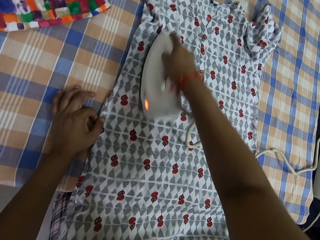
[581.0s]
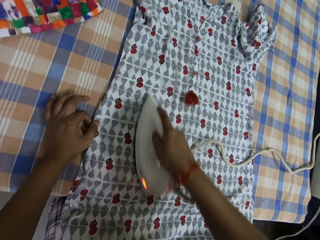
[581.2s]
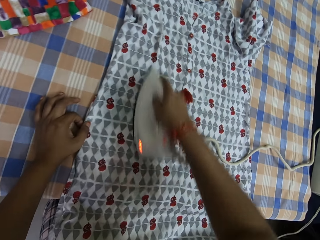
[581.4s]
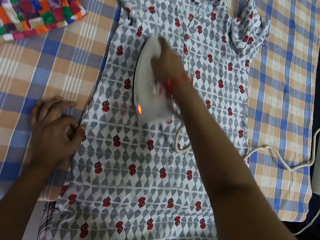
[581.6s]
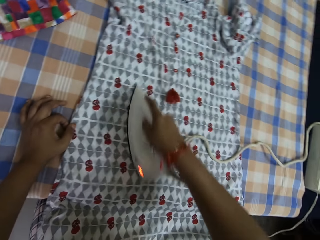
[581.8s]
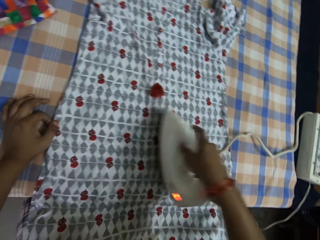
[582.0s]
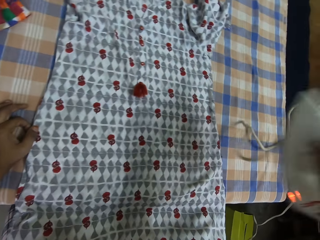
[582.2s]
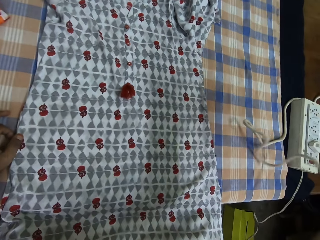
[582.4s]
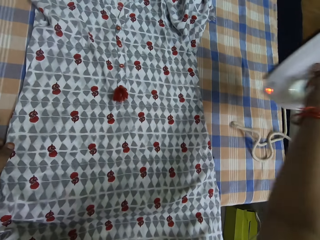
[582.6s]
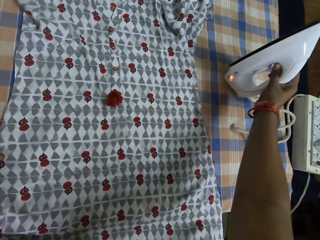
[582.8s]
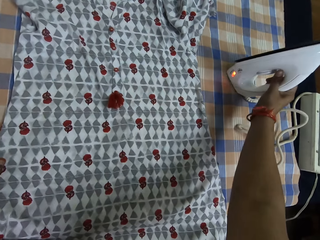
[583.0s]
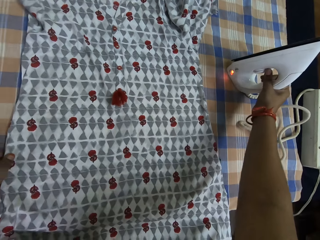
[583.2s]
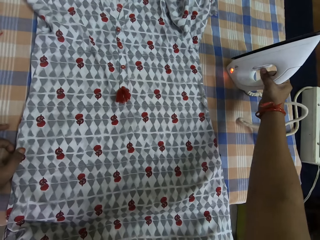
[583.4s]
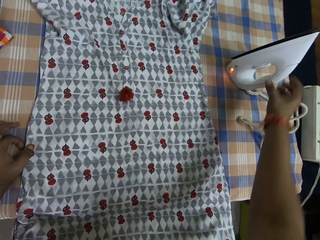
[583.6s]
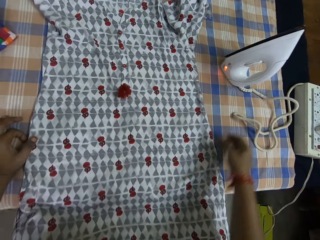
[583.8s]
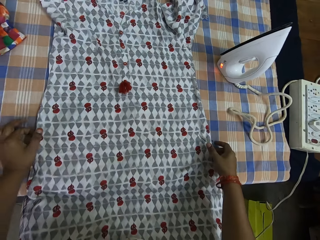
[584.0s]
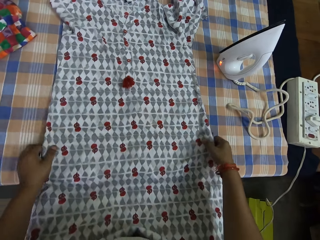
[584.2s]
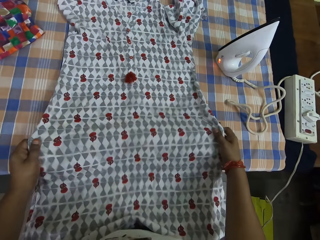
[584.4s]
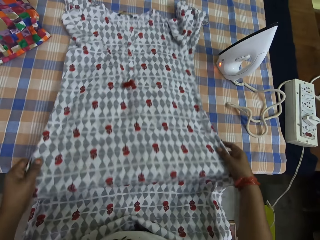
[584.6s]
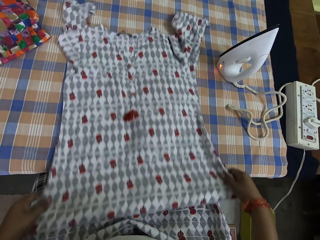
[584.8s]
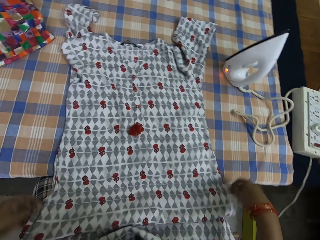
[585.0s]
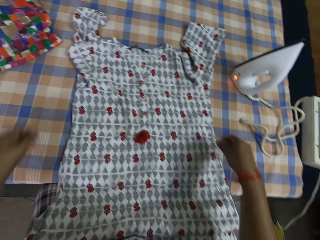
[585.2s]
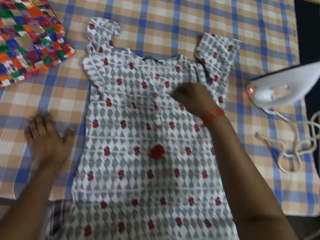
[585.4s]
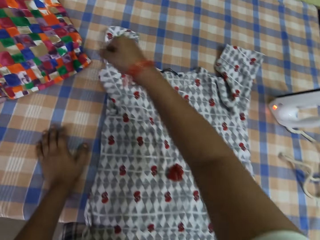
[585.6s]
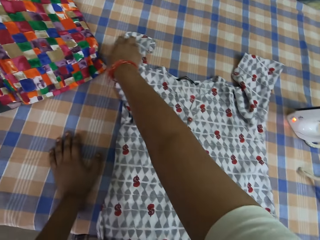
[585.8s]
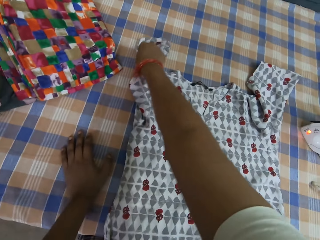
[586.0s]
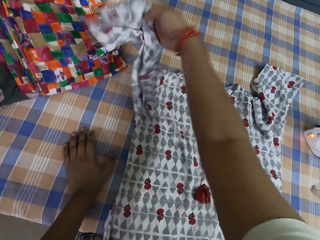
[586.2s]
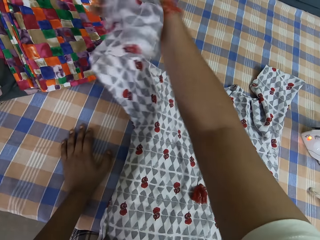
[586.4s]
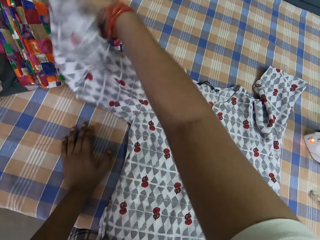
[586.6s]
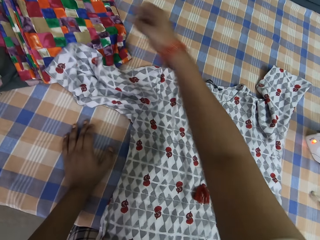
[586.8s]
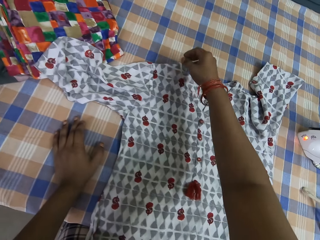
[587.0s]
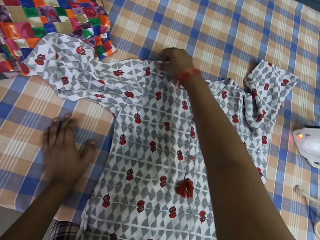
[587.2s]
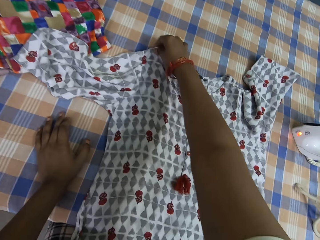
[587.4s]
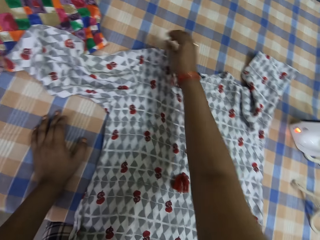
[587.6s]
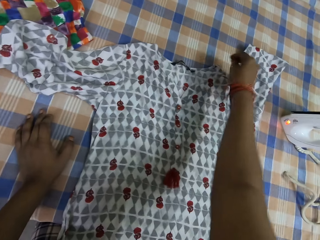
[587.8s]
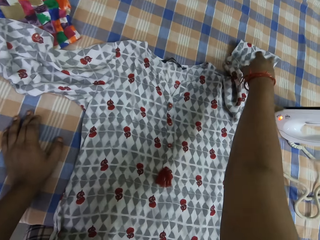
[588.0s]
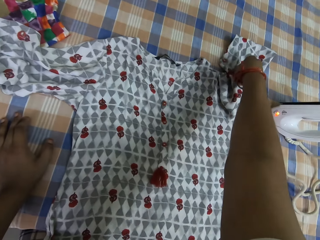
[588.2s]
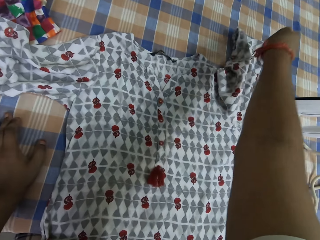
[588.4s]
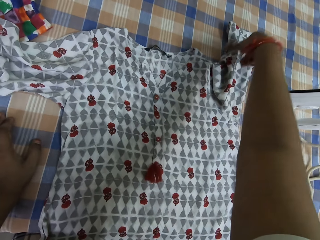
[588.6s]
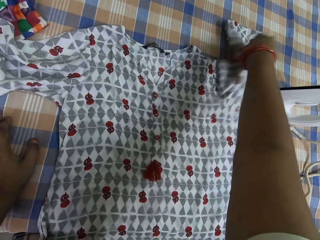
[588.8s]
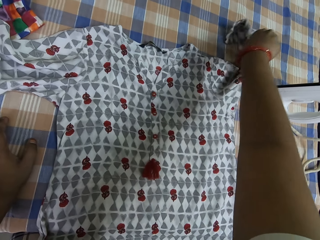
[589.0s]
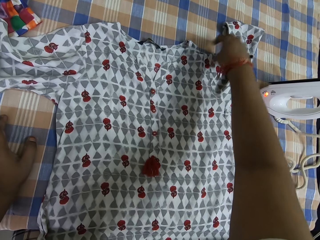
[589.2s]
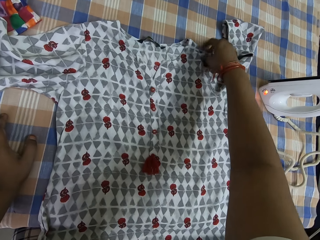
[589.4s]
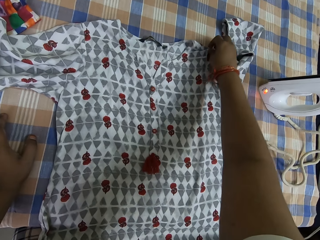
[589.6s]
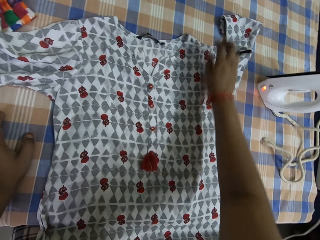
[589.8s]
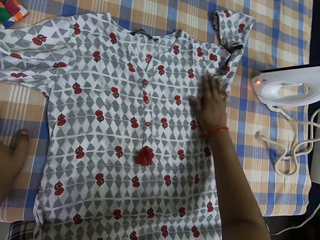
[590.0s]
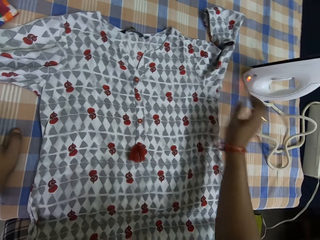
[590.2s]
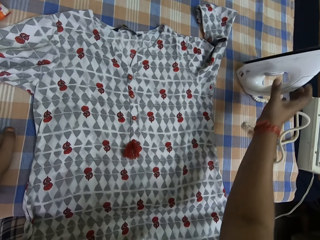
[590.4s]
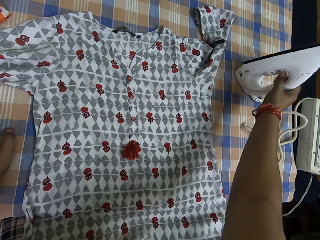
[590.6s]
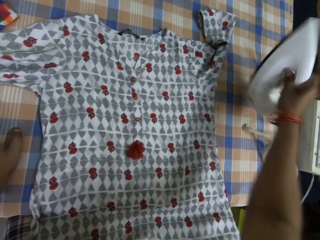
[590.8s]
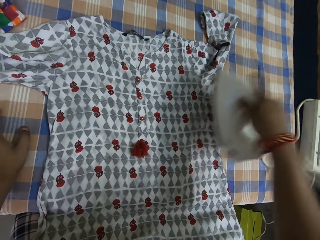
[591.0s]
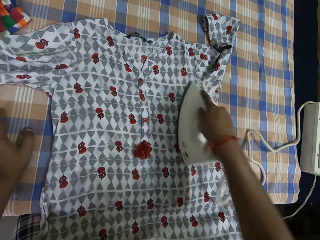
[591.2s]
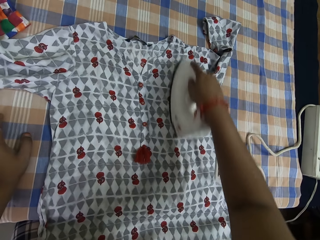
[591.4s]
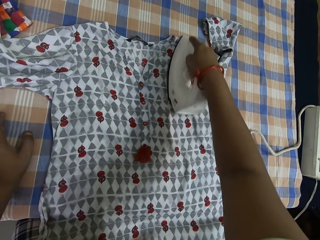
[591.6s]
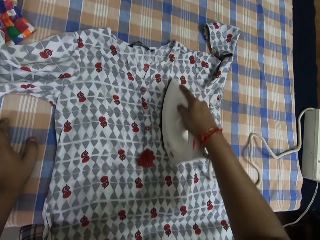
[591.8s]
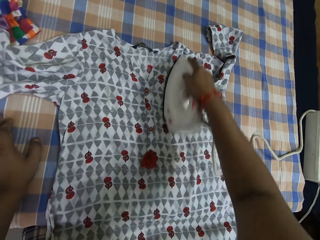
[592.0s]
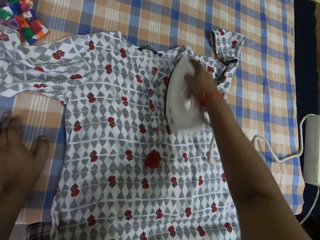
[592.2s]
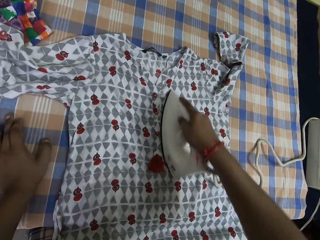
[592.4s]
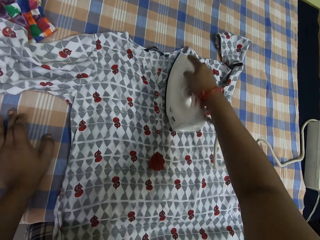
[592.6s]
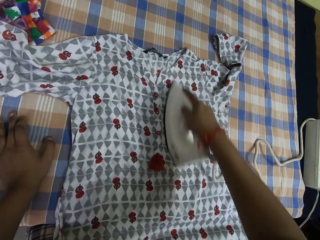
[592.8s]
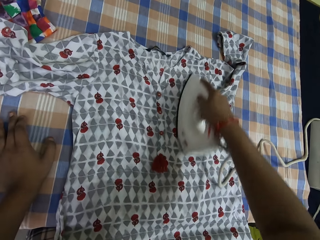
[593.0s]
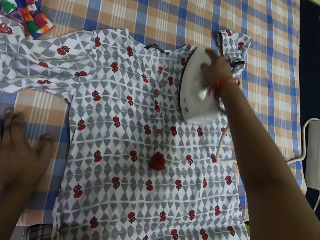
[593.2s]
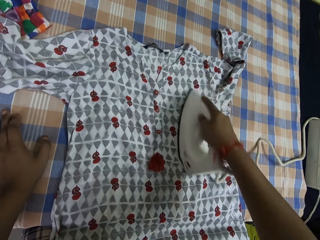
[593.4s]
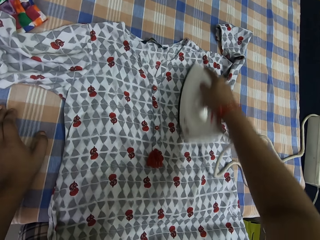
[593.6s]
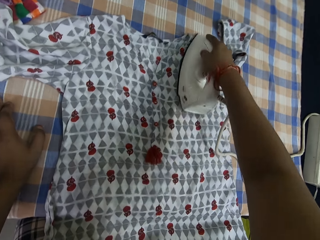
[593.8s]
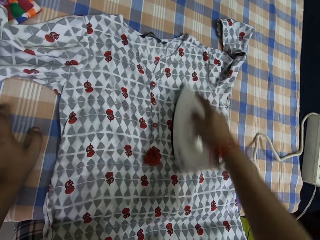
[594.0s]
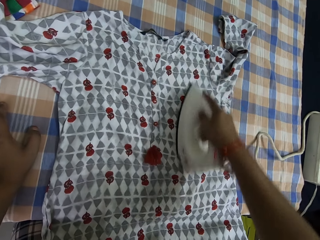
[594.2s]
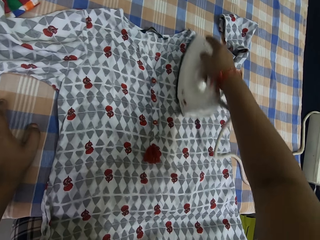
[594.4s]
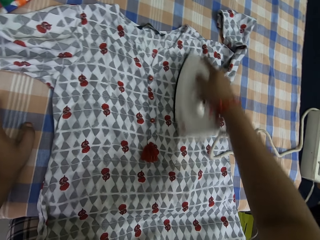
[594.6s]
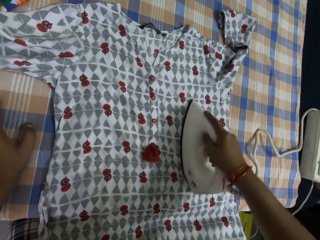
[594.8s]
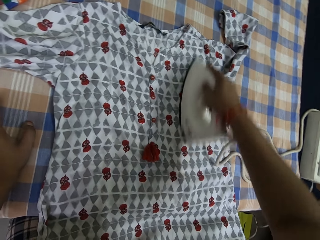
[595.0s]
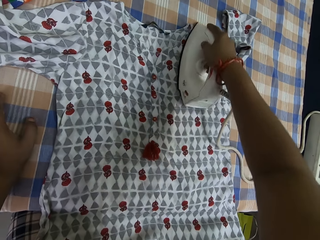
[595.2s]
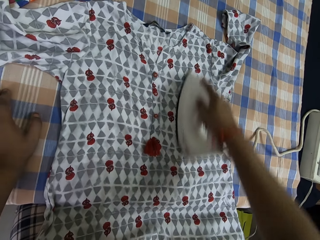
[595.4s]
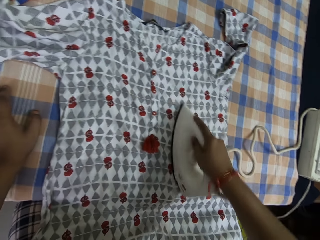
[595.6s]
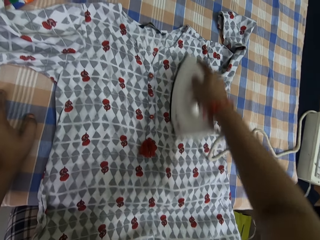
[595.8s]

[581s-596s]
The camera wearer puts down the iron box. He pulls the cloth. He adjusts the cloth on the table with both his hands. He picks up the cloth. He smoothens the cloth on the table with the pressing iron in his right hand.

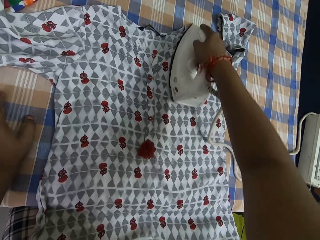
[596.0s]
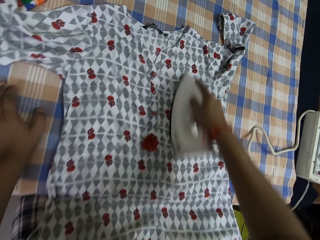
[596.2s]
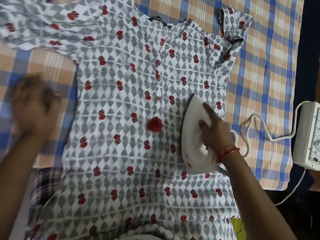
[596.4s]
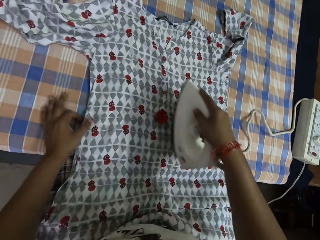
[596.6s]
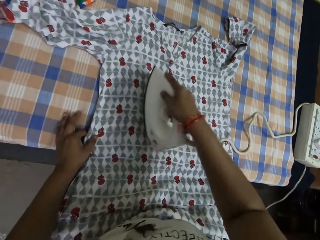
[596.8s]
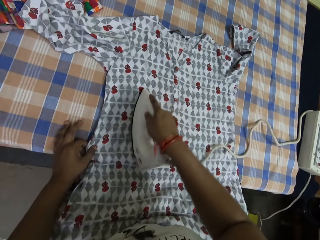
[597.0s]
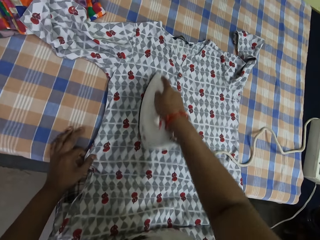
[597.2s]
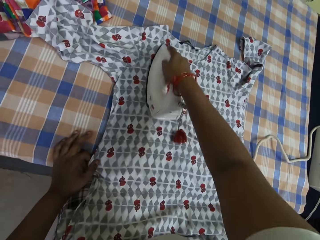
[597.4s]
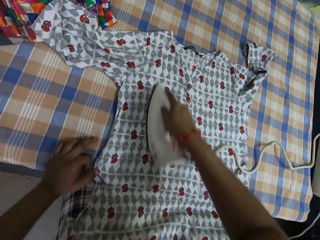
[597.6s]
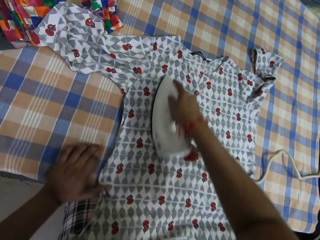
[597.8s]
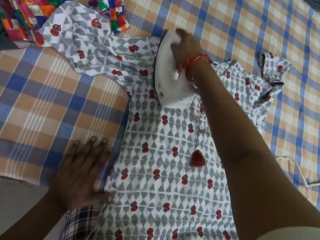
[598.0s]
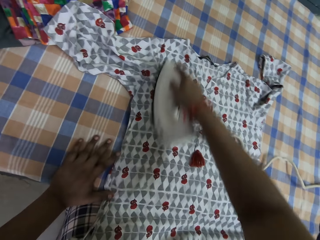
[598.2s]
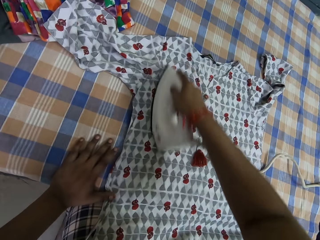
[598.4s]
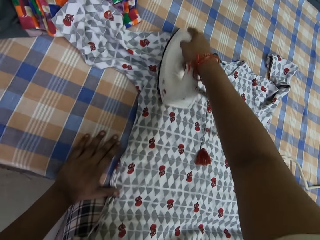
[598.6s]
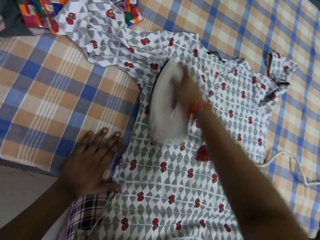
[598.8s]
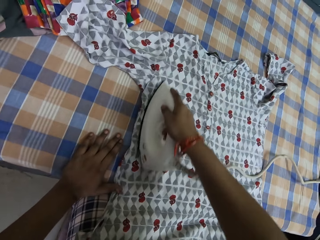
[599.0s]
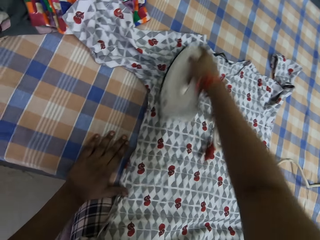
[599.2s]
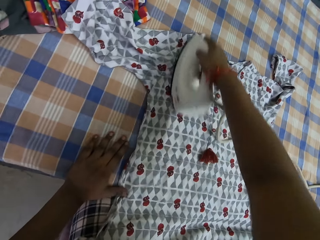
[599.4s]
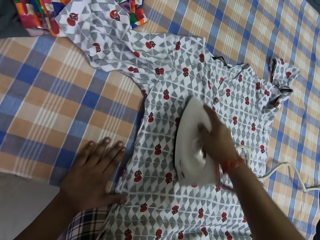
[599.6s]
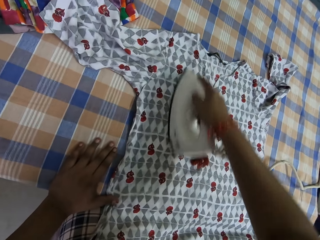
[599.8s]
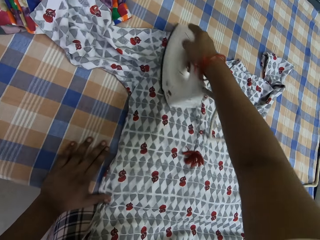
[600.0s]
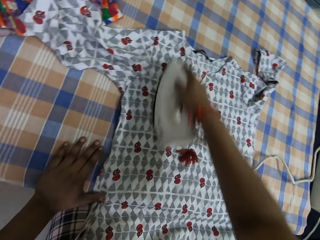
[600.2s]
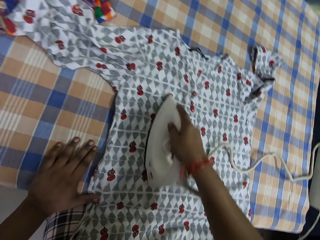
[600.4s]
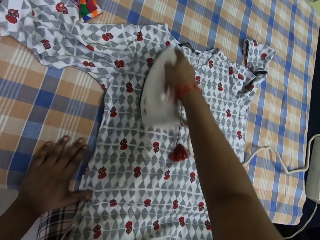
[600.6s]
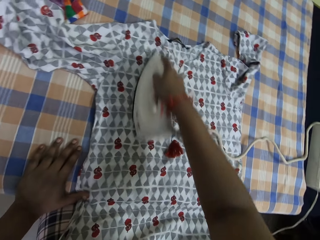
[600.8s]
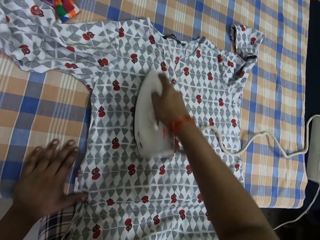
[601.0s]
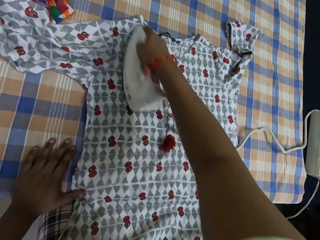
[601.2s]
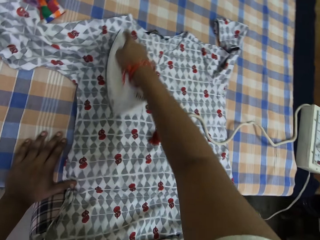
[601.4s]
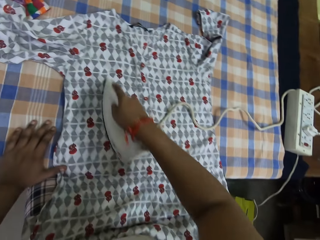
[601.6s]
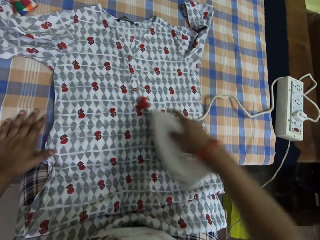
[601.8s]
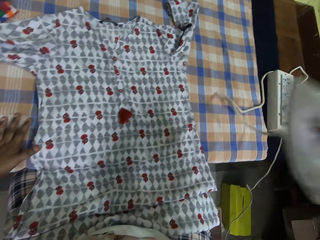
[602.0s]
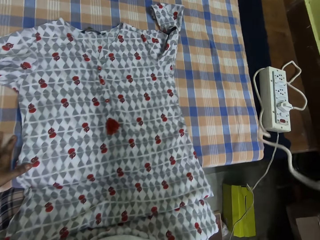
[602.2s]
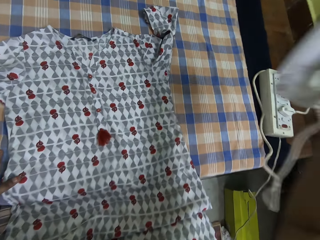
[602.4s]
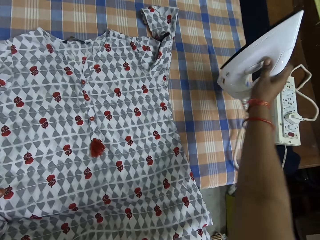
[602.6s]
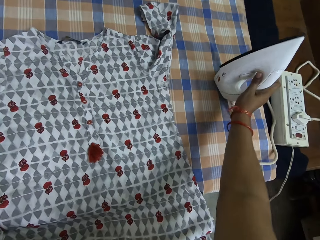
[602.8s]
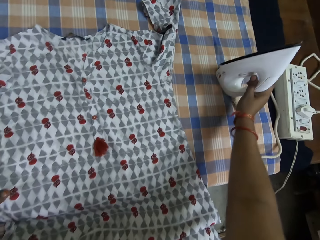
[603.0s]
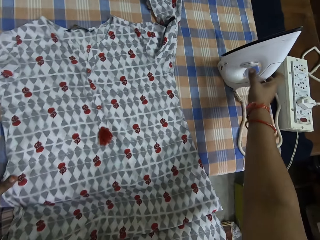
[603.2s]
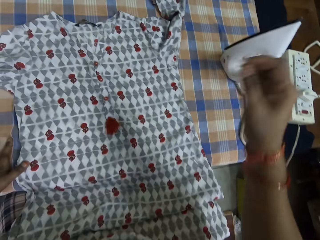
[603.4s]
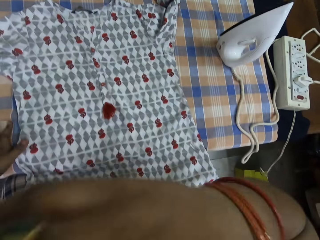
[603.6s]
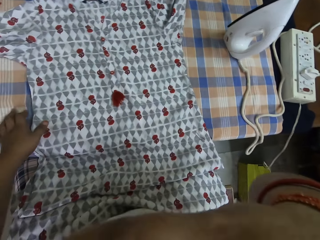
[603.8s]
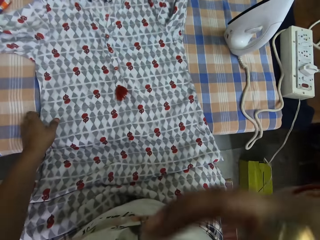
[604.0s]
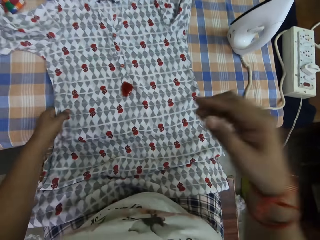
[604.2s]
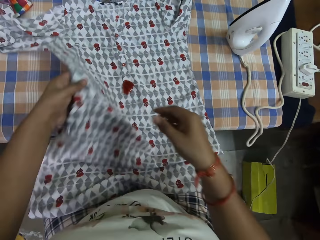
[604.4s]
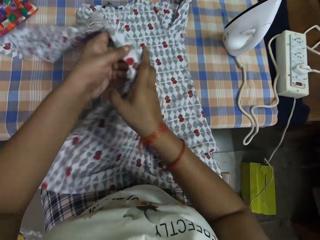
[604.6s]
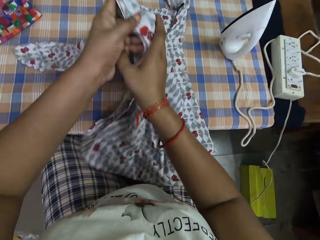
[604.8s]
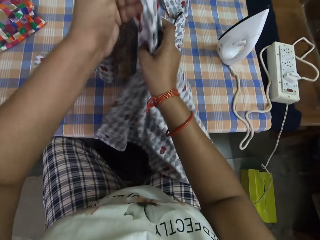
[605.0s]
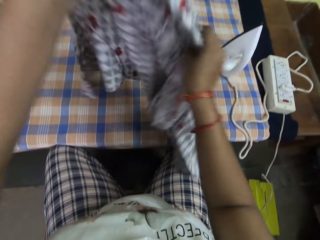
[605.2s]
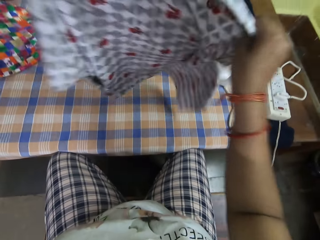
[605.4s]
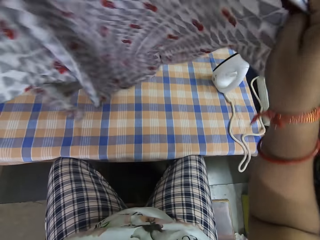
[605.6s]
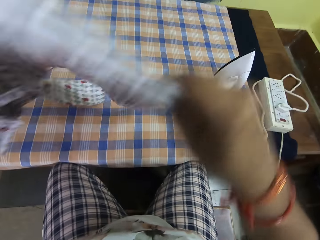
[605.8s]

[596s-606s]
The camera wearer smoothens the cloth on the table with the pressing iron in his right hand. He puts down the iron box. He does something. He picks up the cloth.
